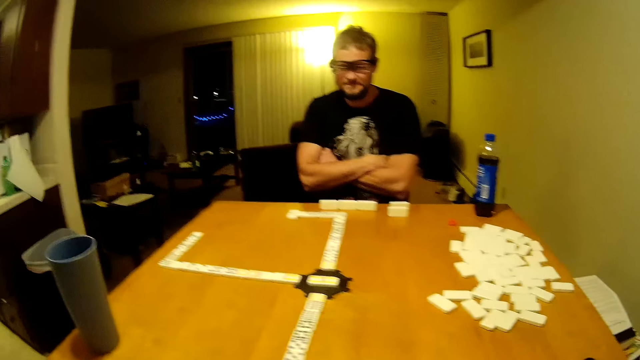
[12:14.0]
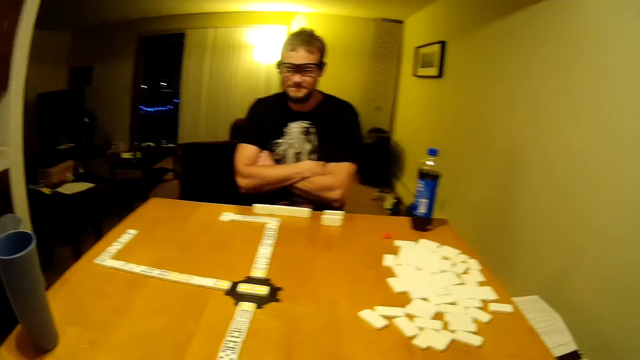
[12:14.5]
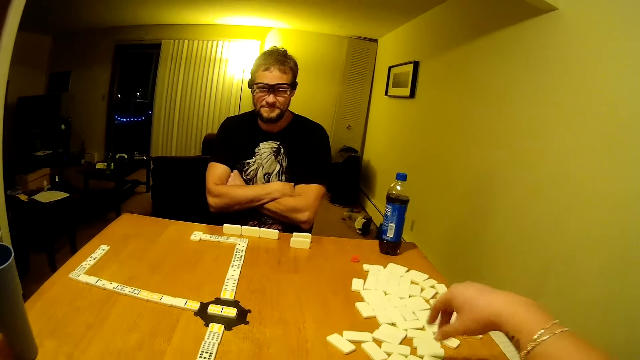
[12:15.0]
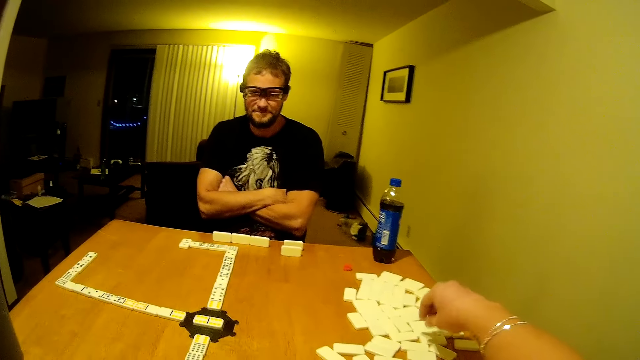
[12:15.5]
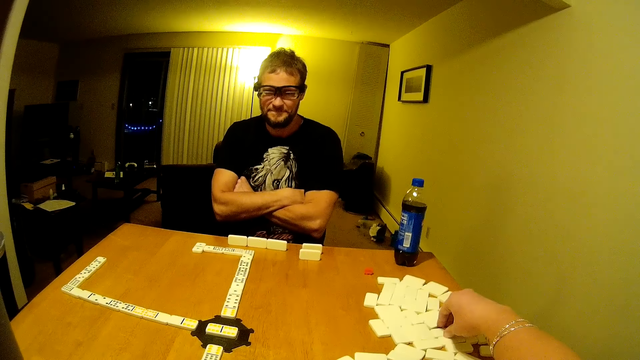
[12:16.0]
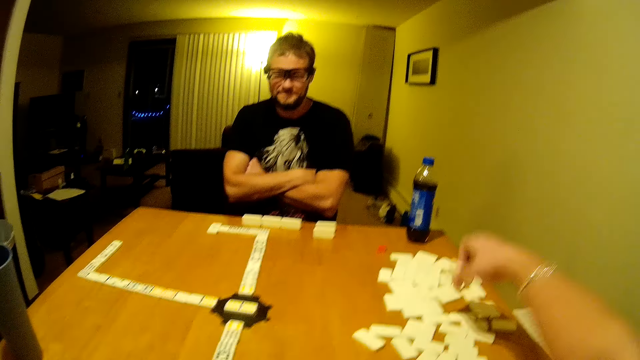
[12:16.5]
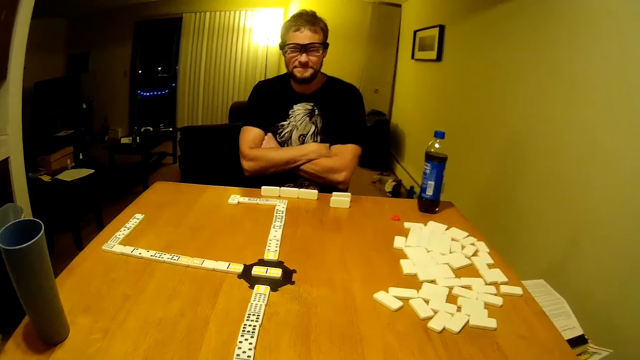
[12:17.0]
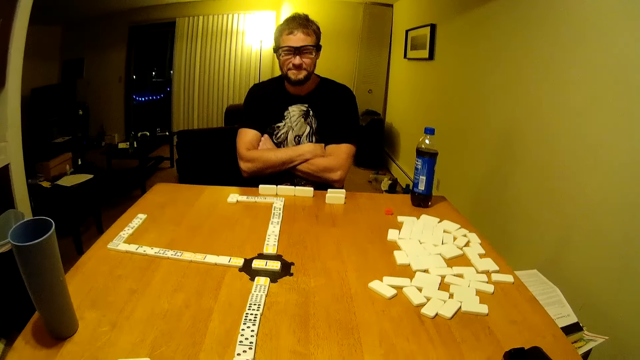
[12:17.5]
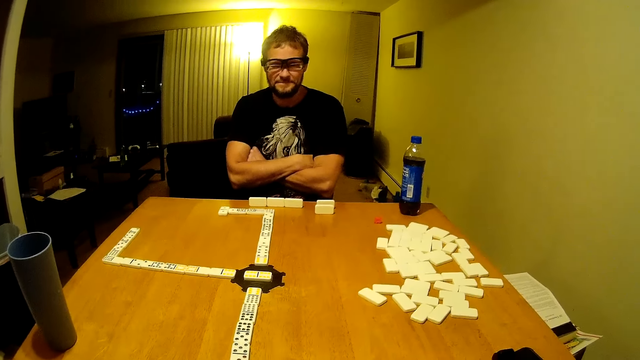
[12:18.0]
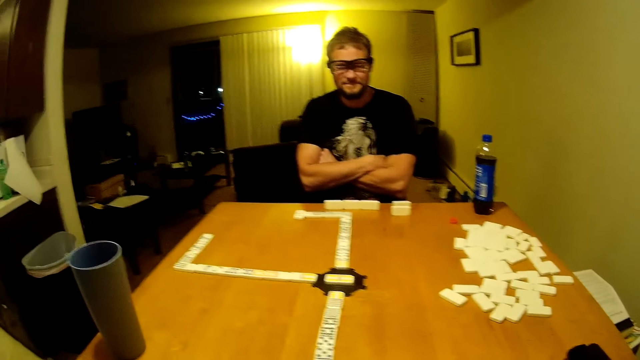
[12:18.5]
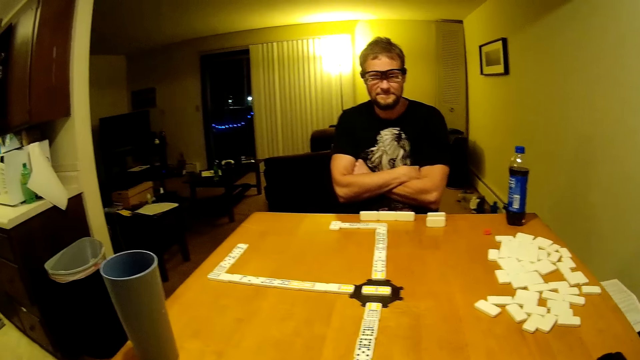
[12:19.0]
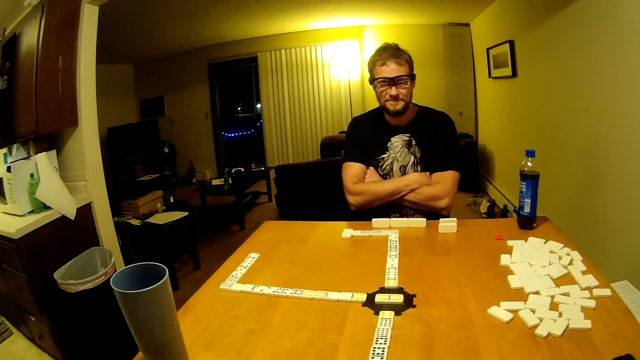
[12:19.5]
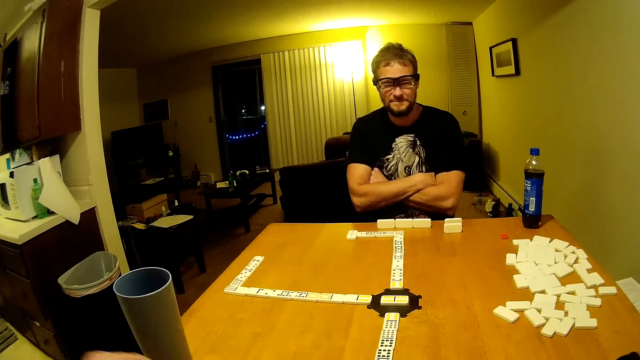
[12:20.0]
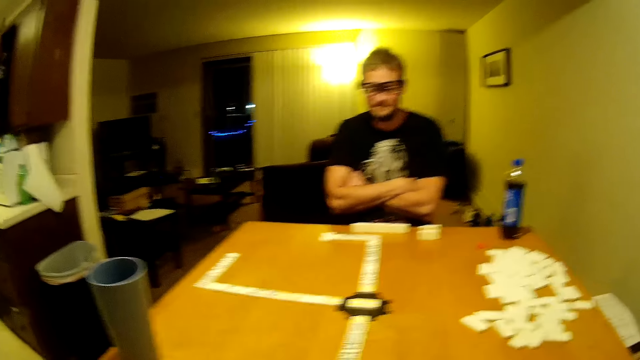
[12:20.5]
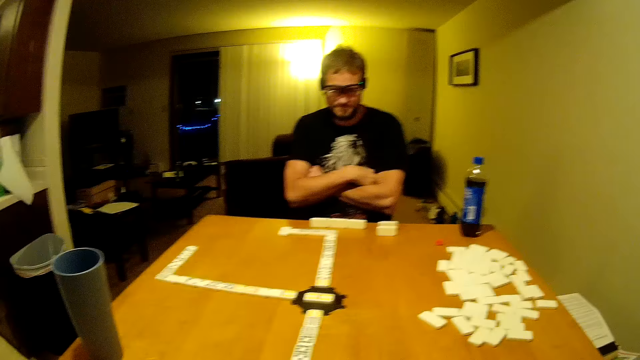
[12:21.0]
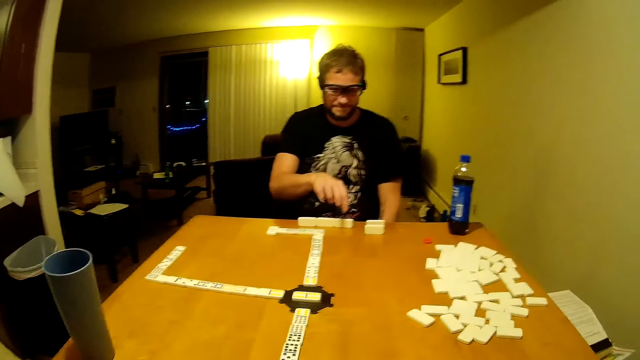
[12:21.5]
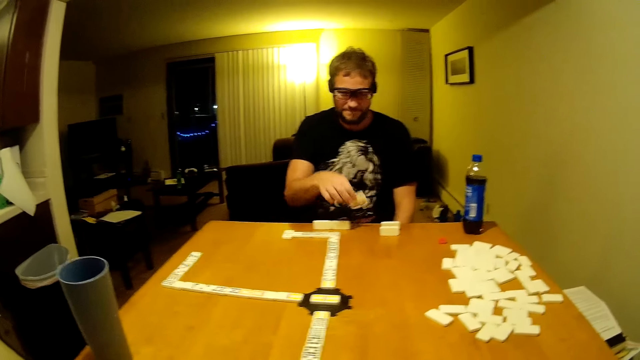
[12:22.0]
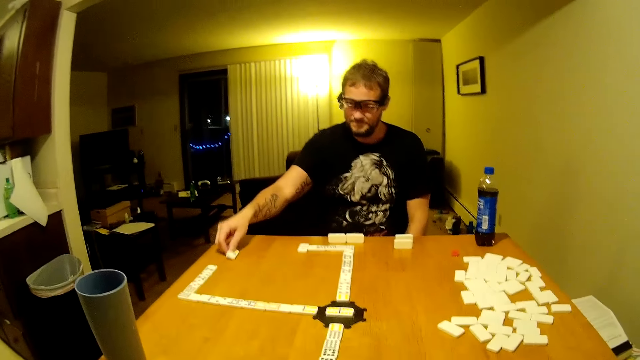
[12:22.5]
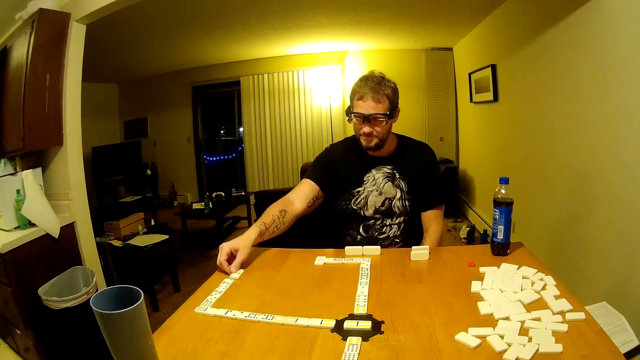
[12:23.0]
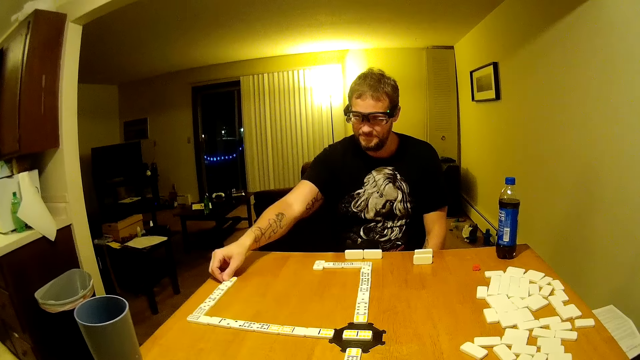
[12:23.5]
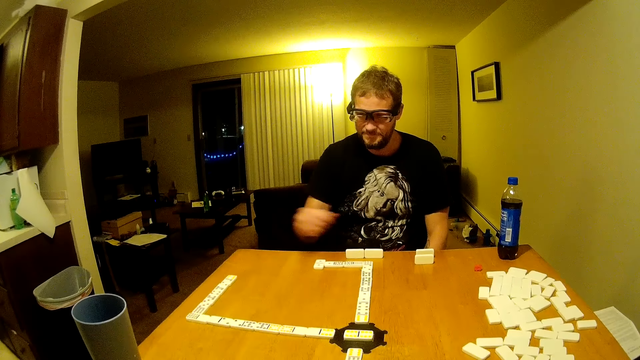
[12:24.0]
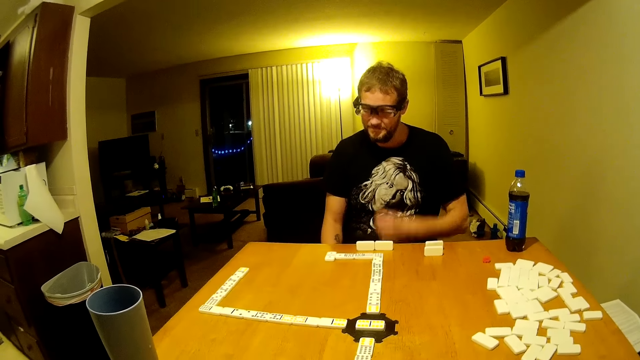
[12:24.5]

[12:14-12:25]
The camera wearer picks up a domino piece. A man unfolds his hands. The man picks up a domino piece, puts the domino piece on the table, drags the domino piece on the table, and places the domino piece.

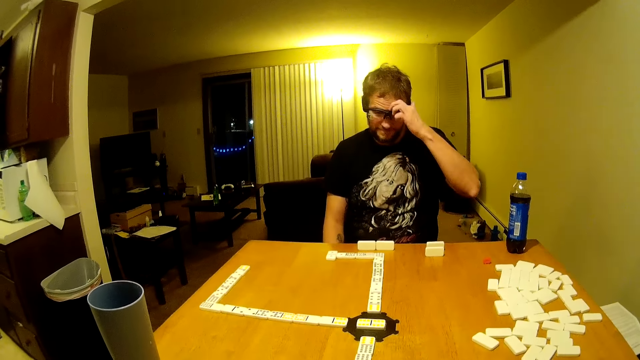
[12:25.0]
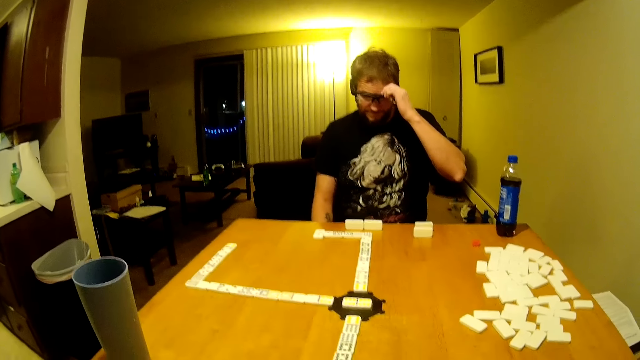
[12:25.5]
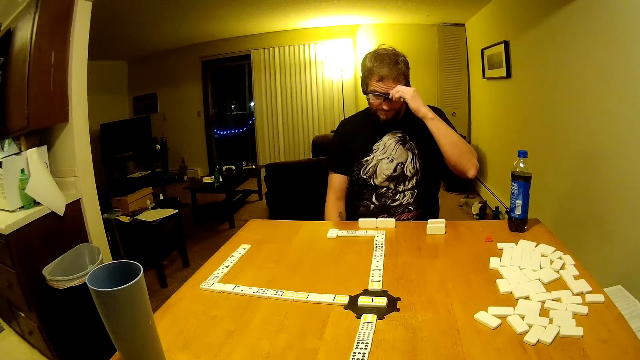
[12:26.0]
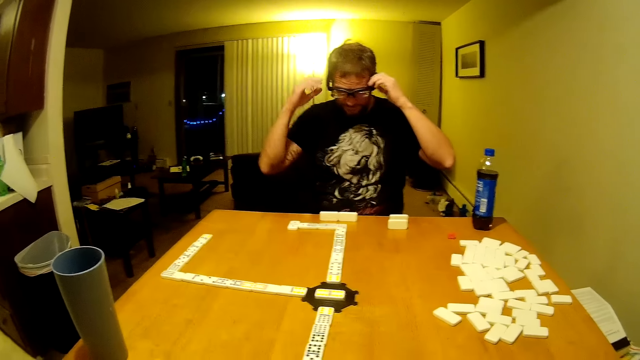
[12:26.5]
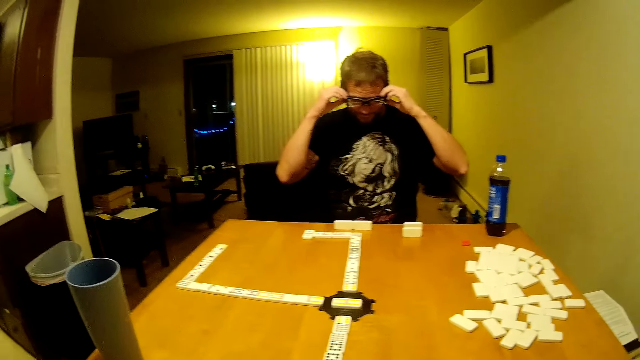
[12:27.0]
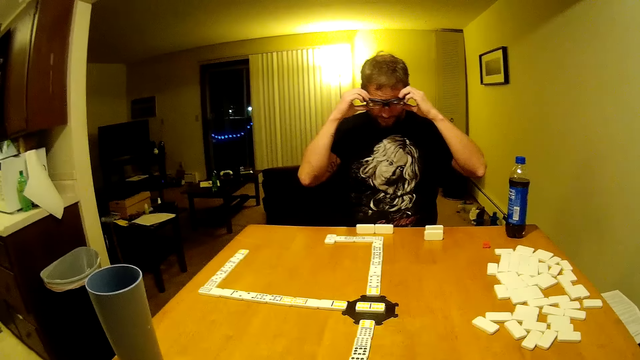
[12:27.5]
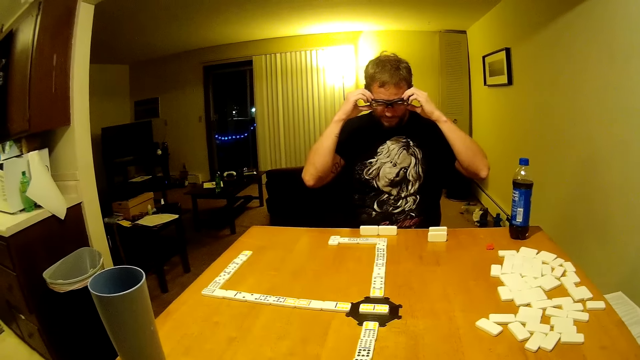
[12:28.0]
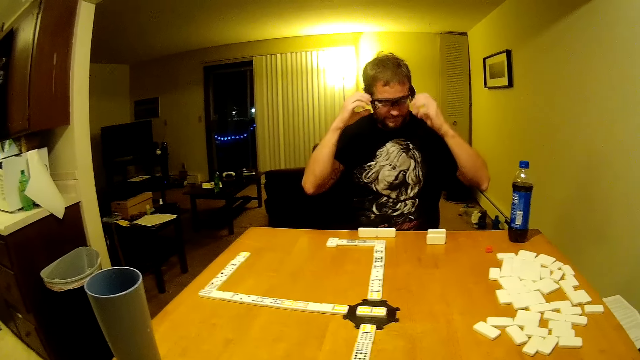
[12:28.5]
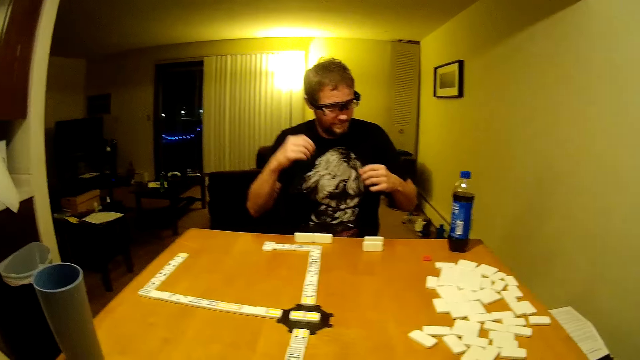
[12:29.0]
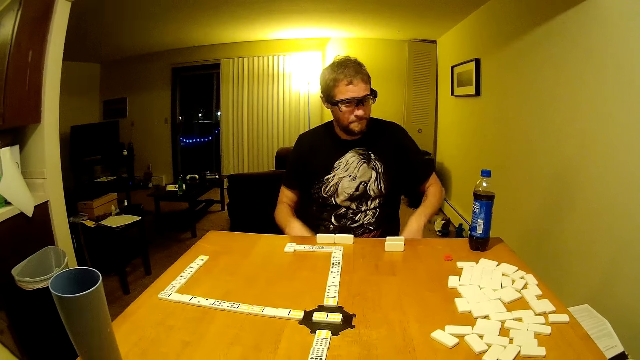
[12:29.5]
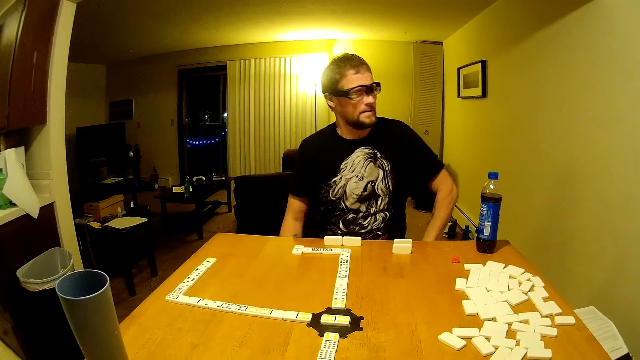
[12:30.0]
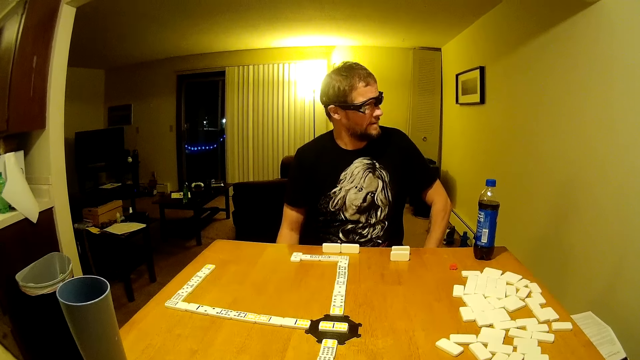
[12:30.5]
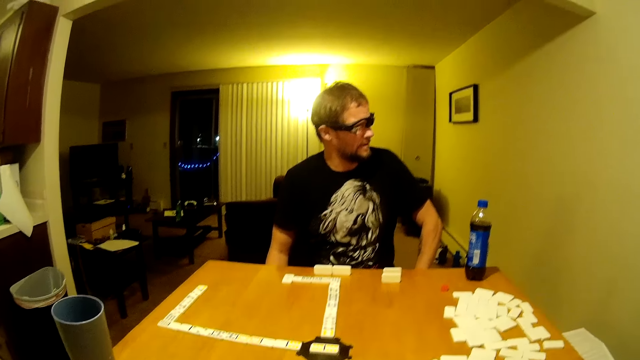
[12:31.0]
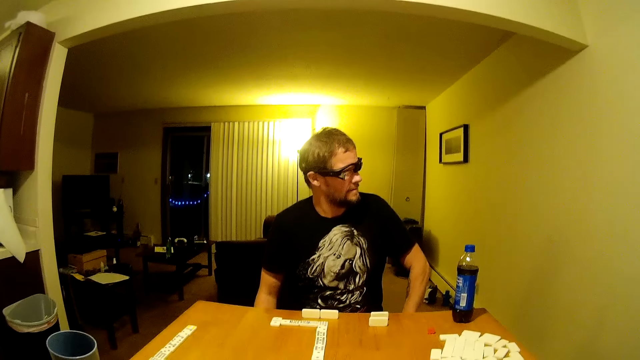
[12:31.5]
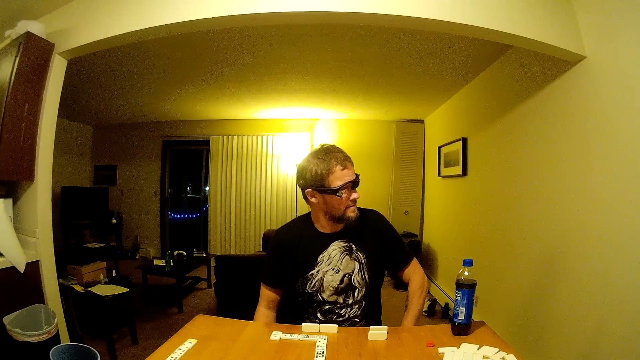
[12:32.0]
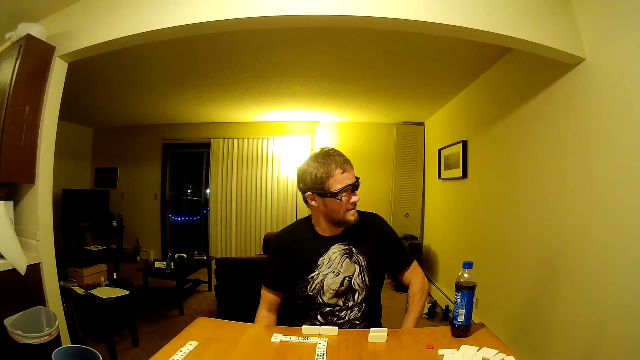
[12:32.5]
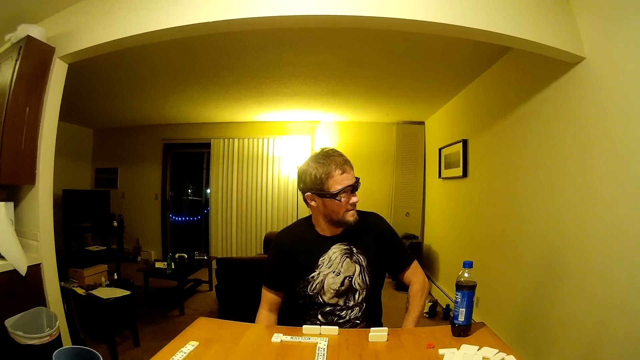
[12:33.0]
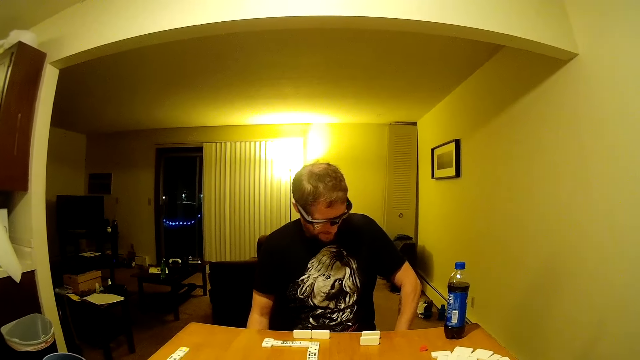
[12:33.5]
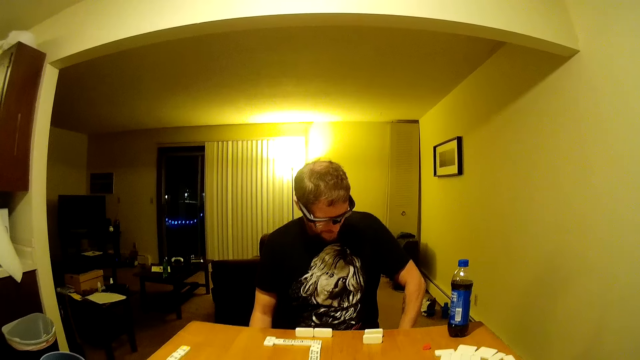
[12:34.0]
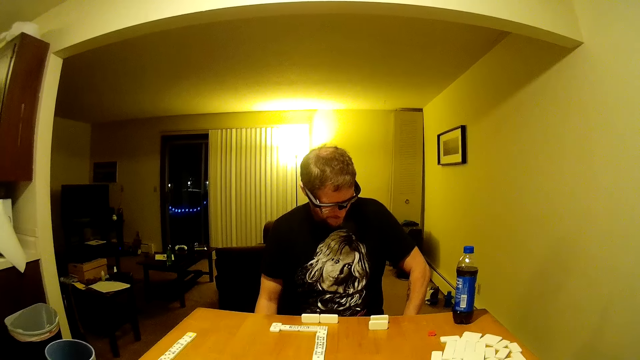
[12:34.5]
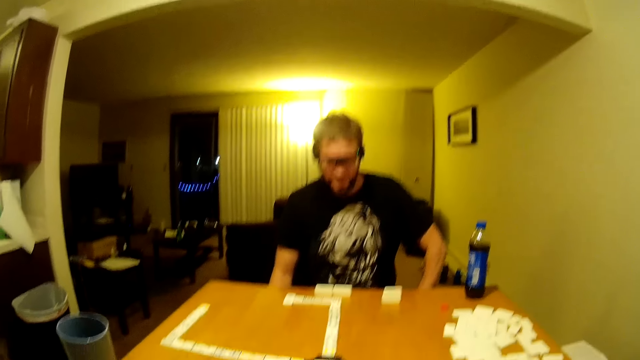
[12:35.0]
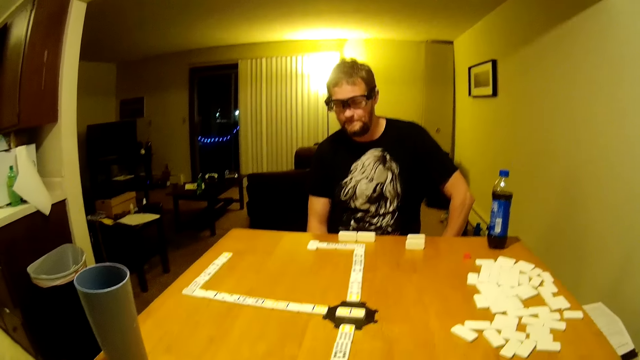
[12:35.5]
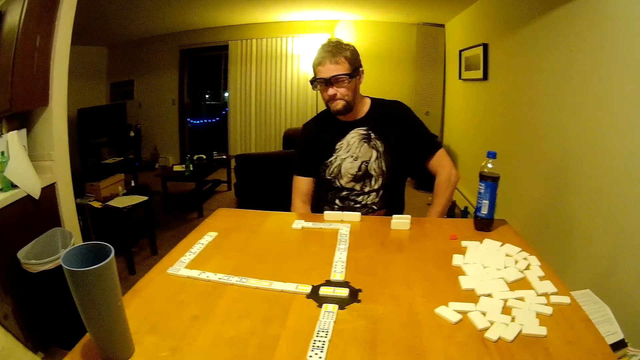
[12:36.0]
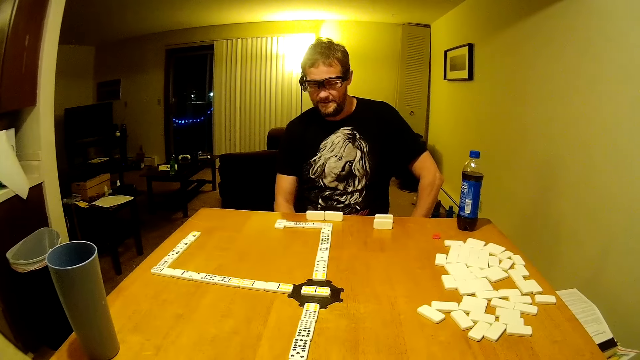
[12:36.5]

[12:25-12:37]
A man scratches his forehead. The man rubs his face. The man holds glasses. The man adjusts the glasses.
